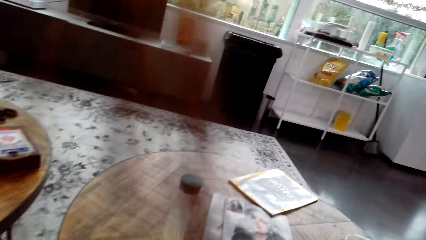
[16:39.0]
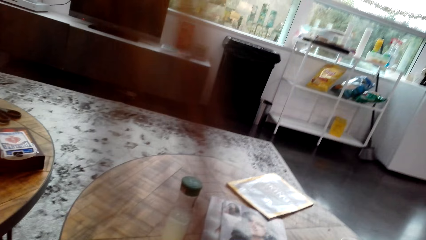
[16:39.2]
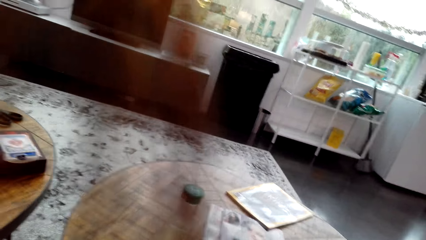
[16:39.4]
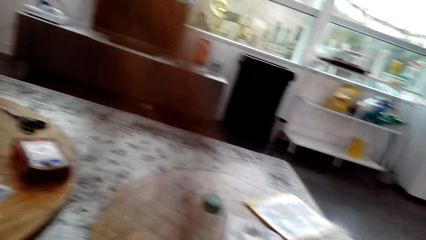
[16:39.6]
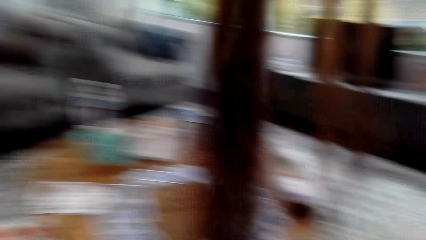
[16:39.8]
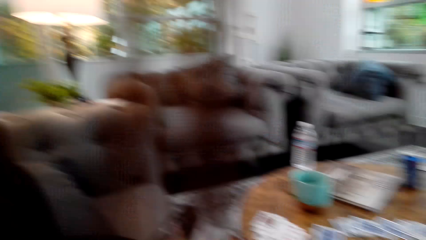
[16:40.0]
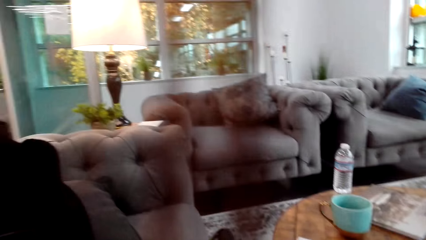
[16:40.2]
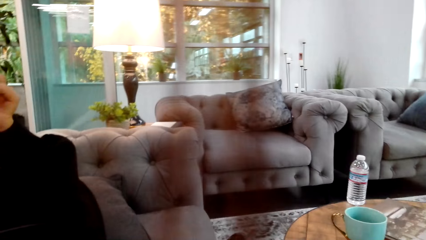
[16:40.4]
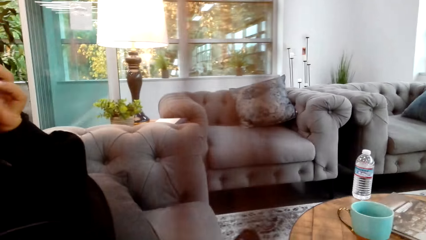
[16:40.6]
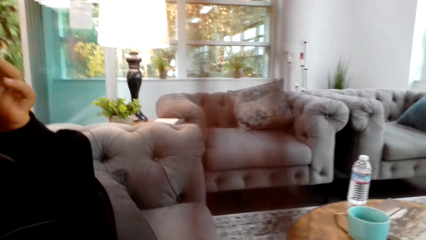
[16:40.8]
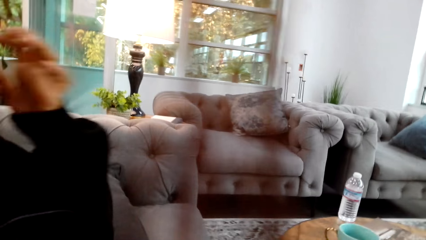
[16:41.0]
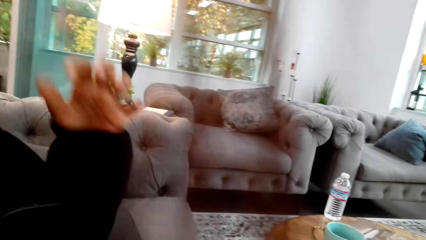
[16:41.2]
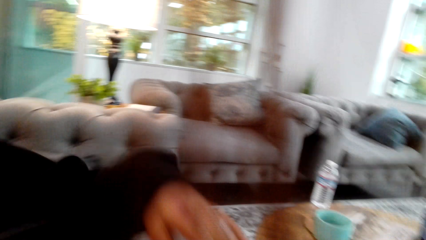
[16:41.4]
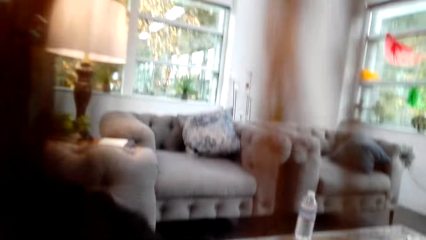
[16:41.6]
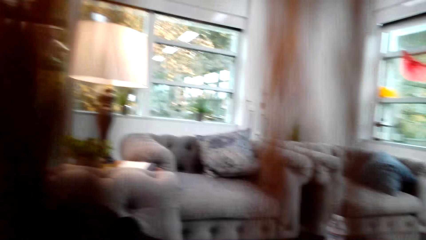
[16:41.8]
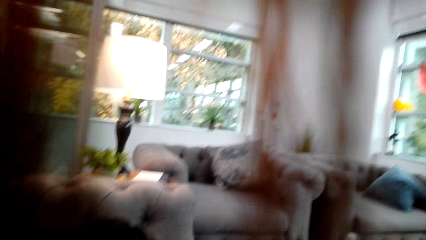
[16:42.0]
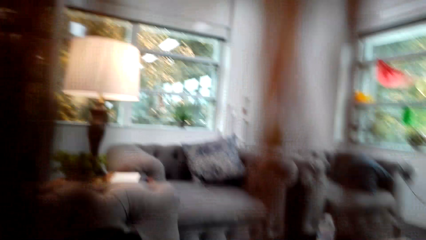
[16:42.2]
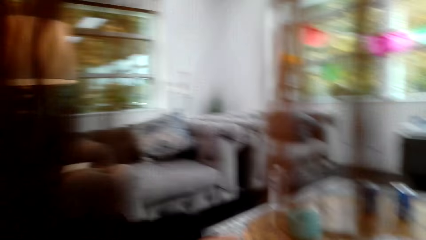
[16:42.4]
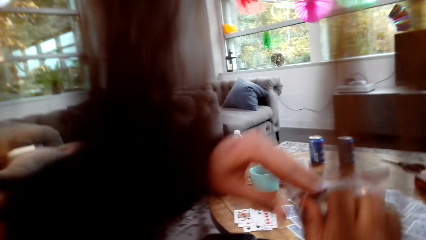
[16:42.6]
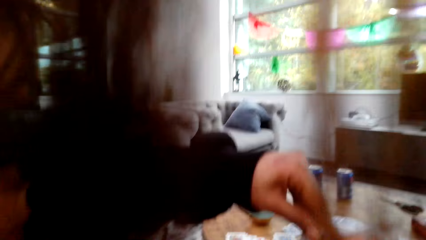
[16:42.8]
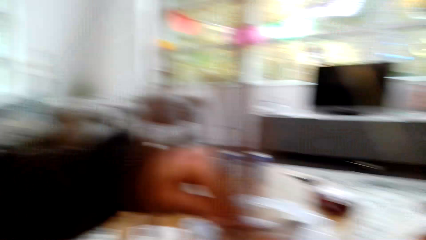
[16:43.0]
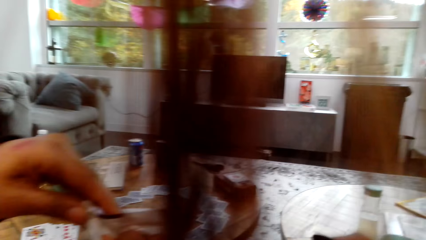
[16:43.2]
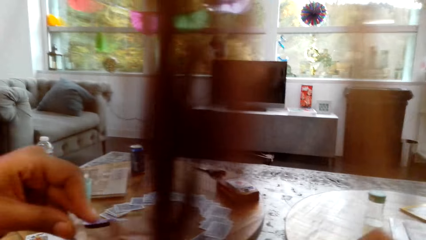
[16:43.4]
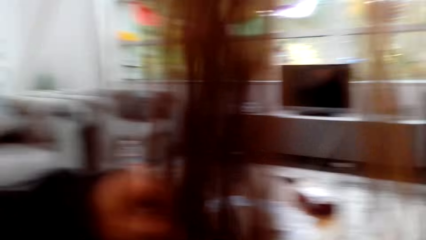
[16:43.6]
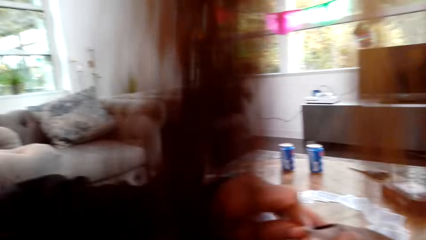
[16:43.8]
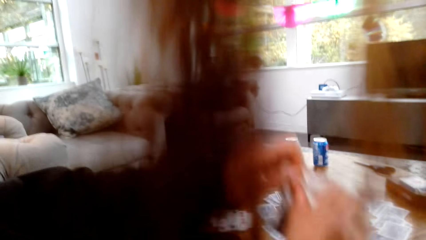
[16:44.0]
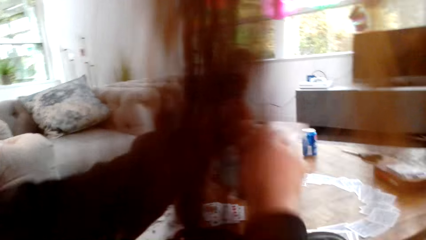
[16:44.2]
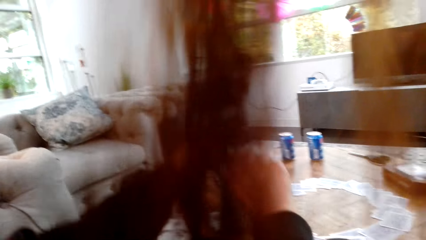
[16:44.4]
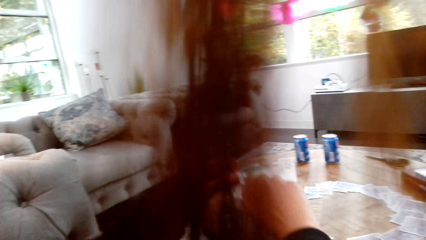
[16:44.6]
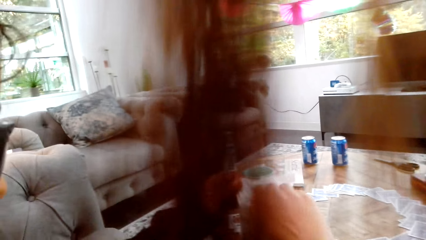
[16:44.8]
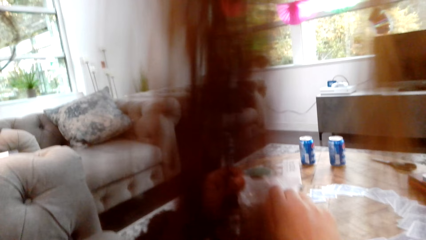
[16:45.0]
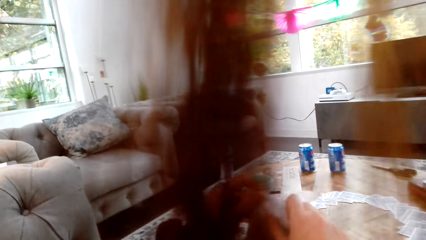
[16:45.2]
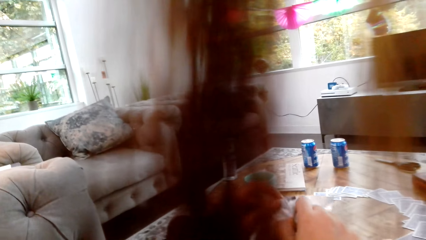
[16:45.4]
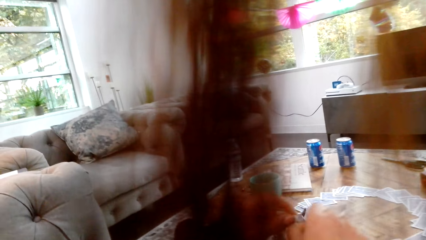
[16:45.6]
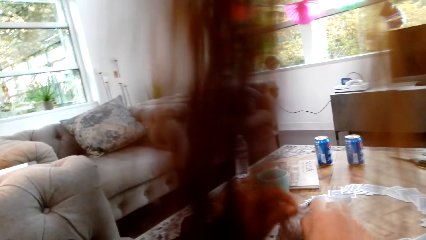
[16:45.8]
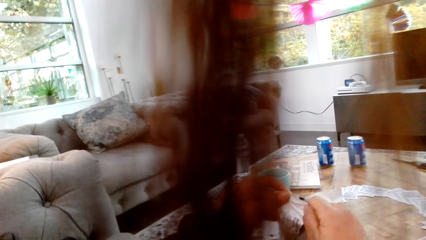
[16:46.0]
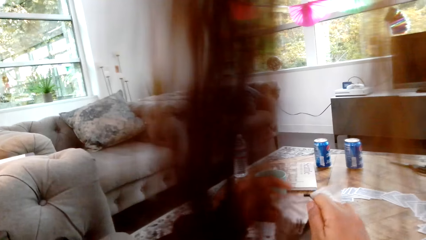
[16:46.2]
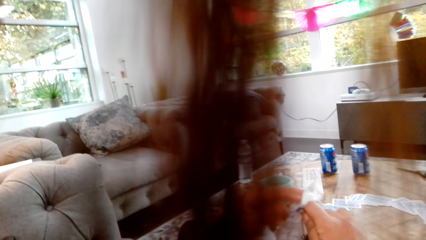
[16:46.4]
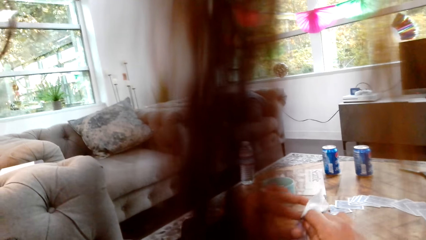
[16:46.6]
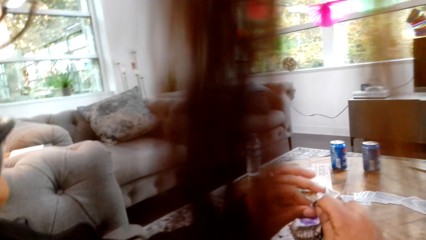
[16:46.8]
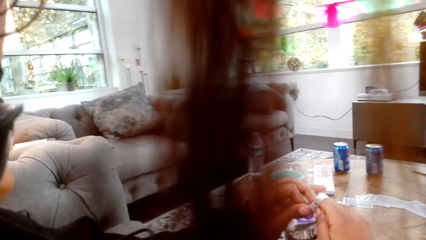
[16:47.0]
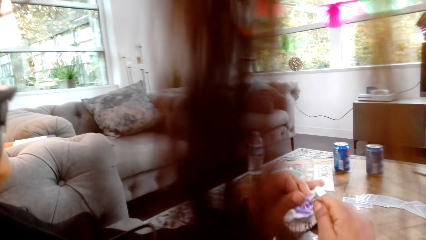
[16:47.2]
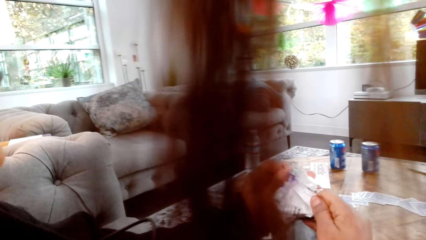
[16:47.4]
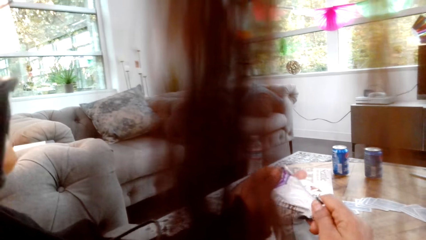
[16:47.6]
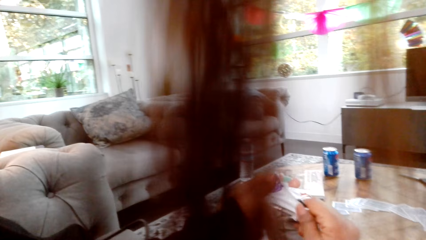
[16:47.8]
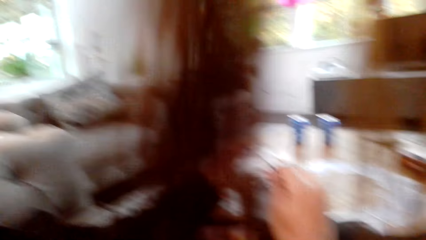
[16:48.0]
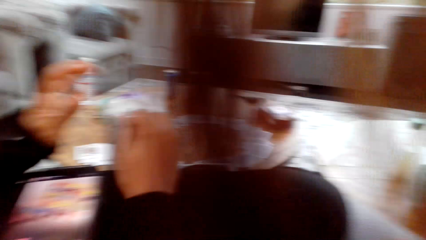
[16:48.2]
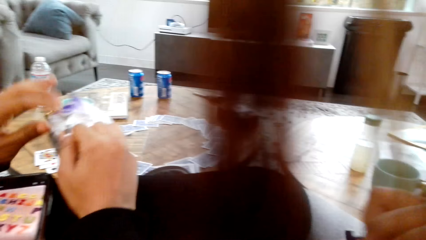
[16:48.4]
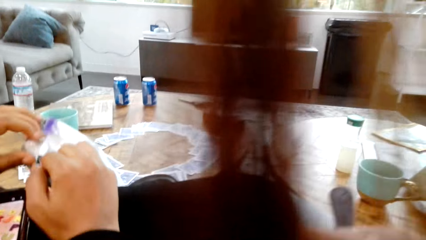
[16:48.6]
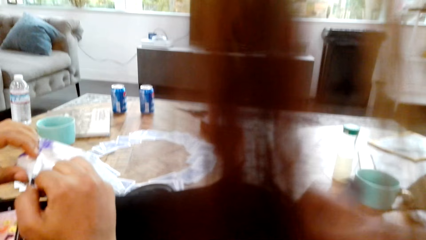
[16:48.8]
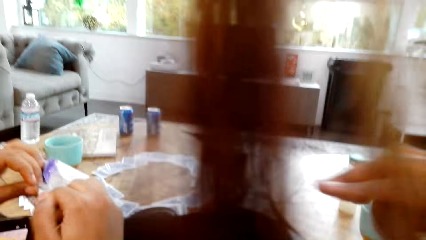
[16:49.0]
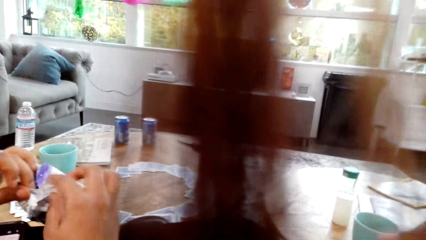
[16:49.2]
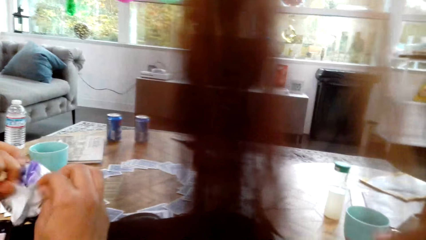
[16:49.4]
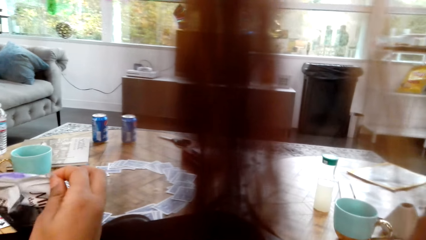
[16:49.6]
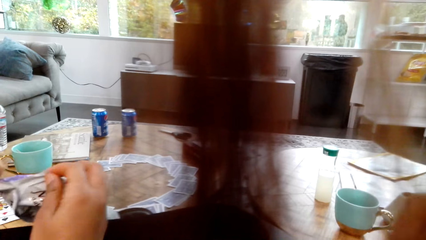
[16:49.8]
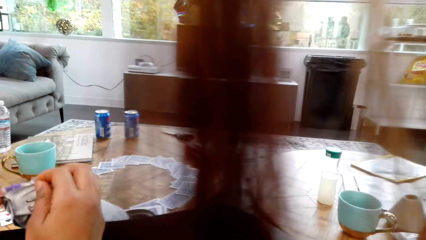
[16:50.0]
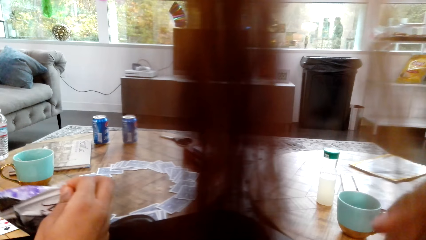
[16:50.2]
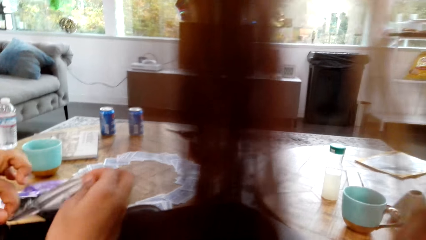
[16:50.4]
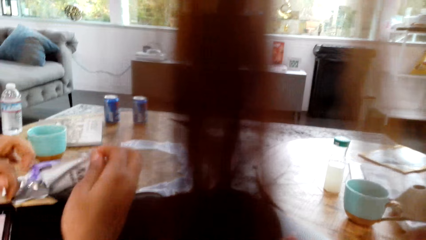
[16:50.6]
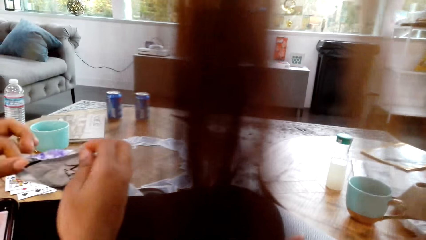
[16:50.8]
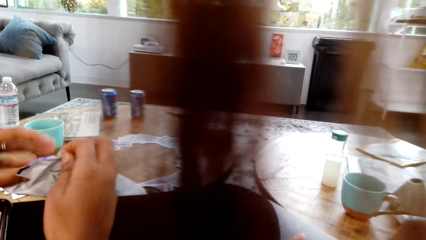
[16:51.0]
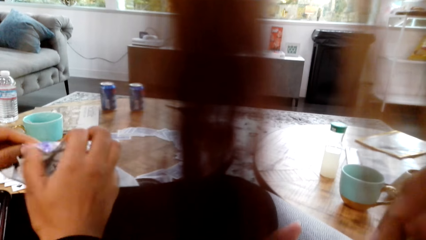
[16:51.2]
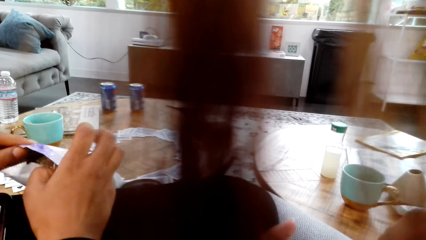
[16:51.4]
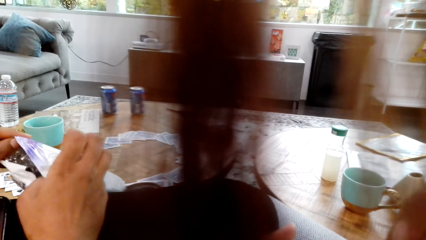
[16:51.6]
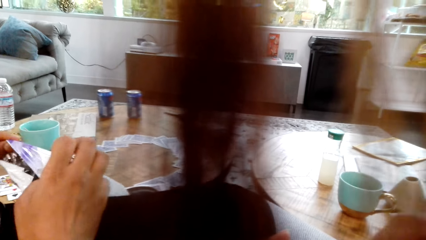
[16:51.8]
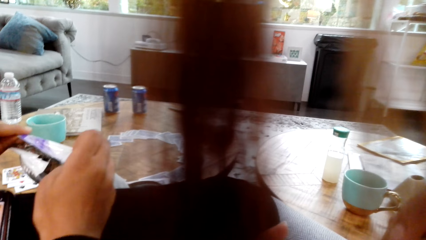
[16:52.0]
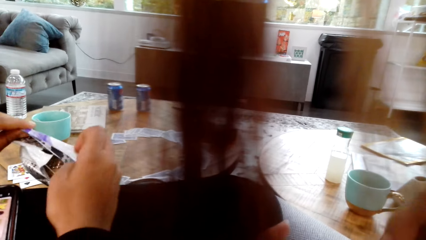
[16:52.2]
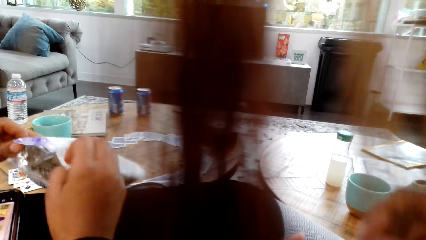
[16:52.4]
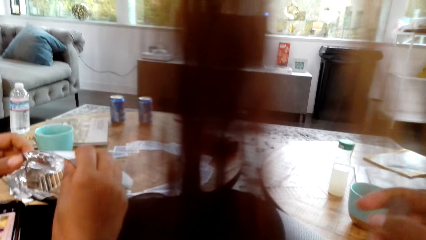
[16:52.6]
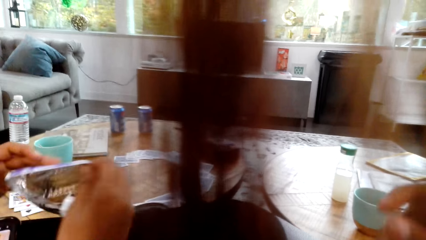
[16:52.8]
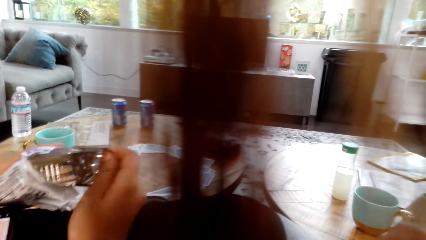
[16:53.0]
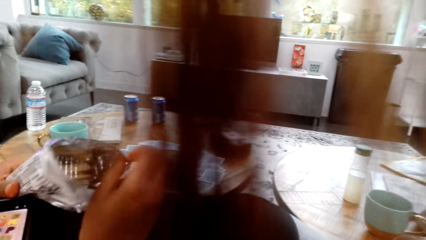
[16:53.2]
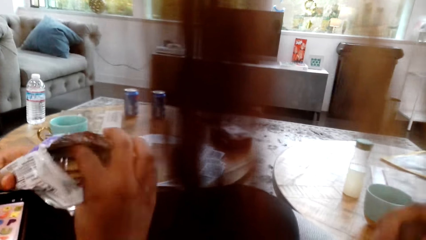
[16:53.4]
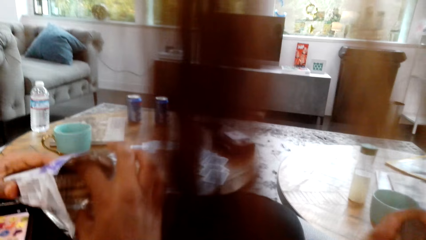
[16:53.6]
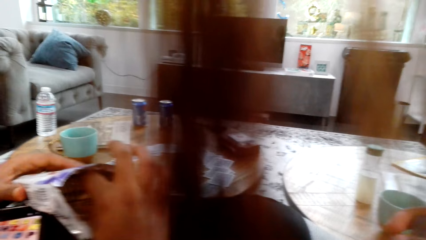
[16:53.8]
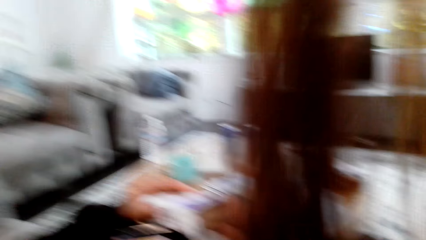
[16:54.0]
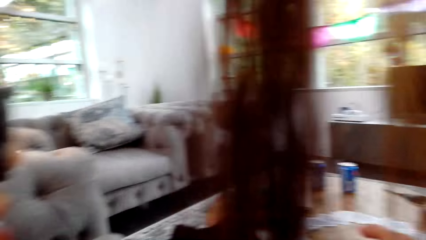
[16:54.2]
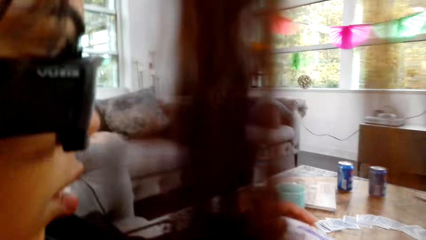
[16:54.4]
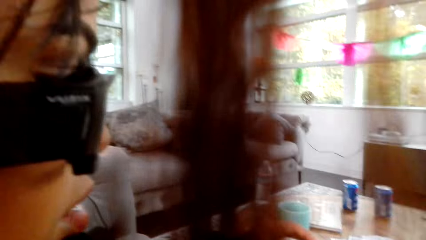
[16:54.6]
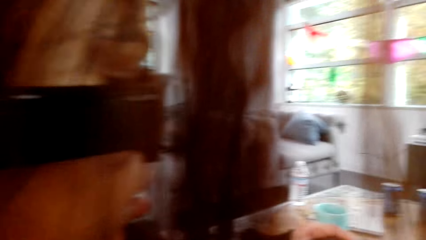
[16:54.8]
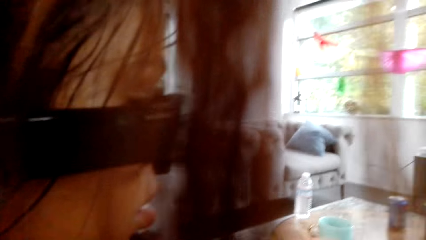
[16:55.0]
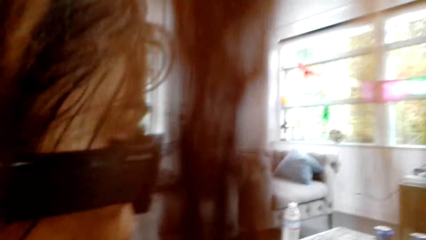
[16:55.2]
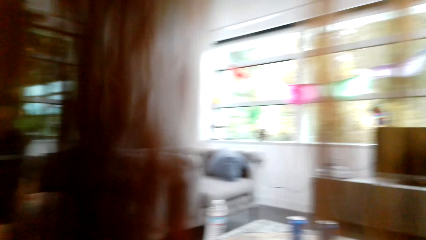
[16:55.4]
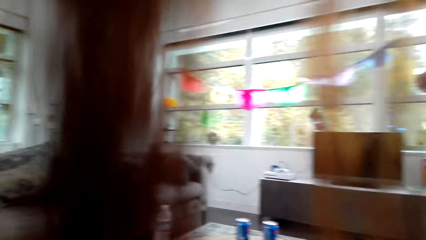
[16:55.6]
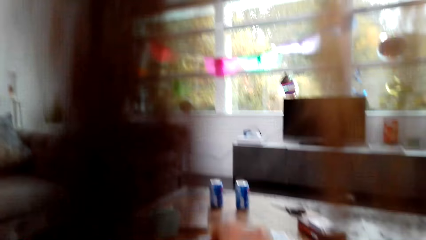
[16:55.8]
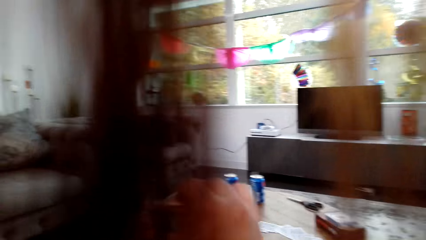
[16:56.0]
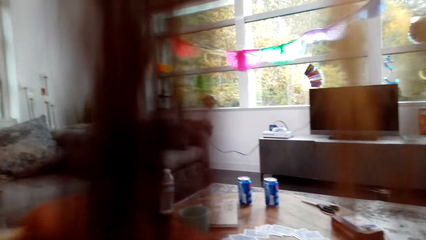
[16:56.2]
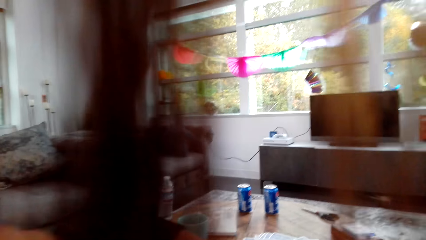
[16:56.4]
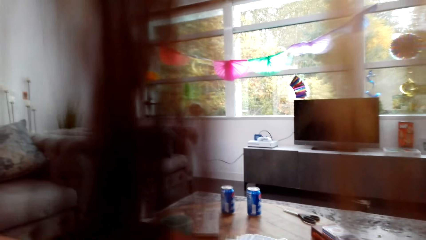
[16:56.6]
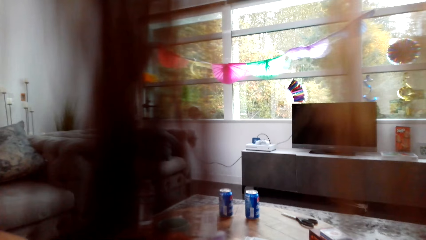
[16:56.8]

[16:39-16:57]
A lady holds her chin. The camera wearer opens a packet with her hand. The lady unwraps a piece of paper. The camera wearer moves her hand over a table. She picks up a snack from the packet. The lady unwraps the piece of paper with her hands.
